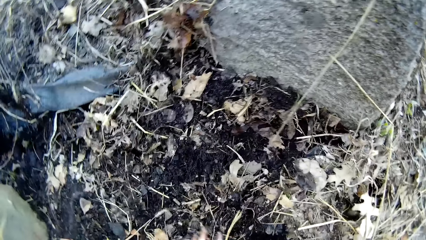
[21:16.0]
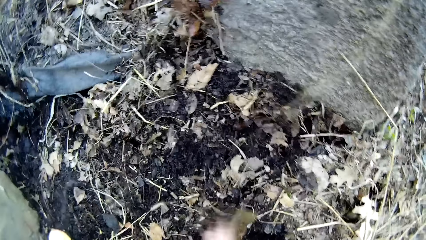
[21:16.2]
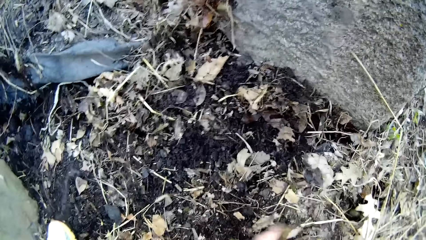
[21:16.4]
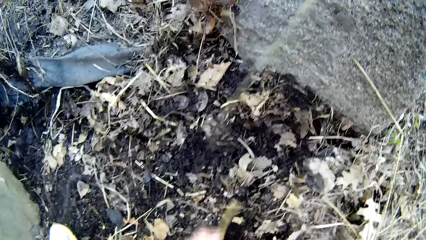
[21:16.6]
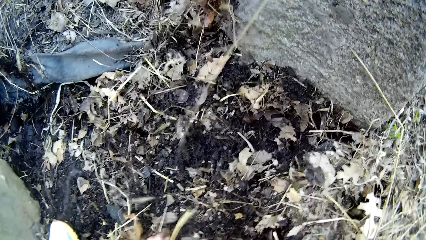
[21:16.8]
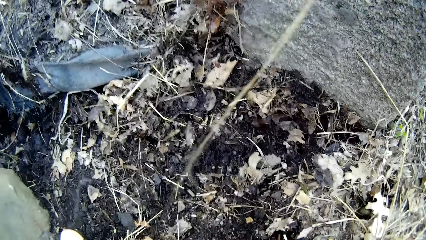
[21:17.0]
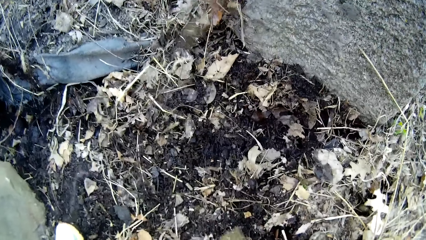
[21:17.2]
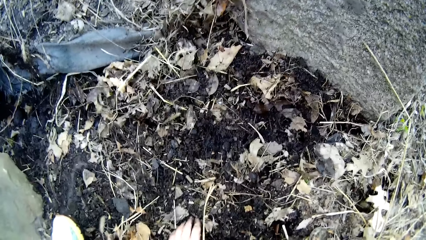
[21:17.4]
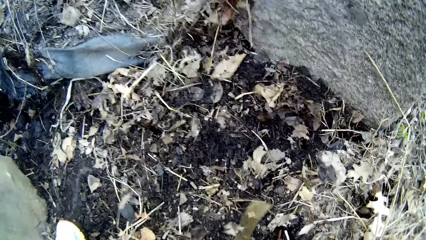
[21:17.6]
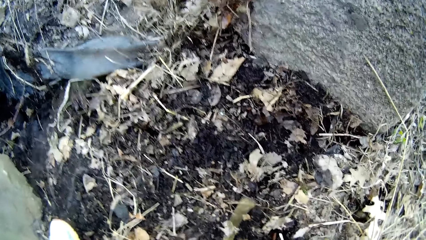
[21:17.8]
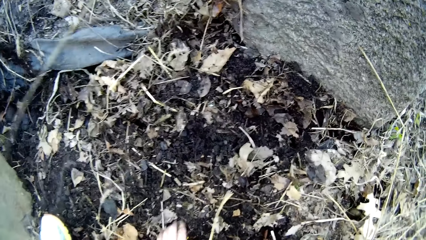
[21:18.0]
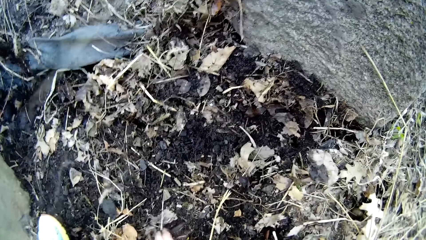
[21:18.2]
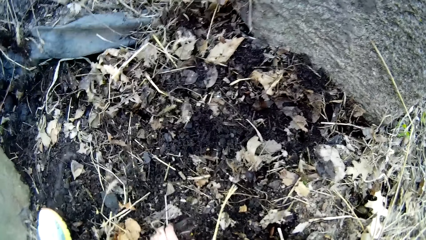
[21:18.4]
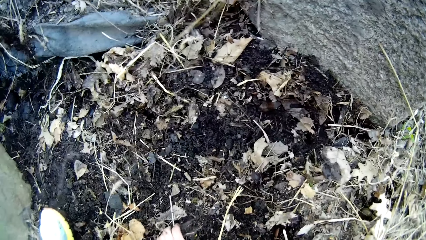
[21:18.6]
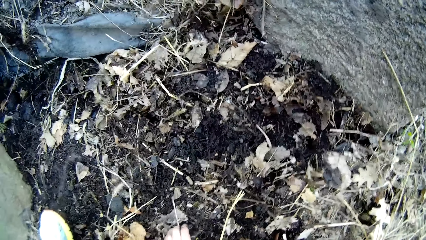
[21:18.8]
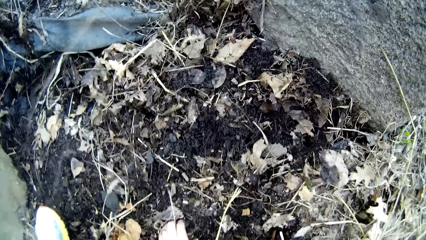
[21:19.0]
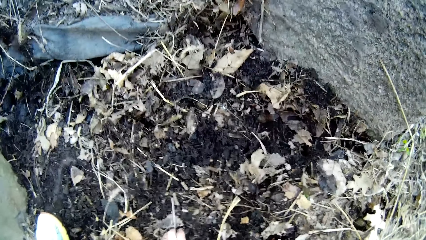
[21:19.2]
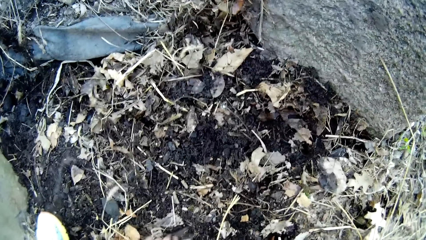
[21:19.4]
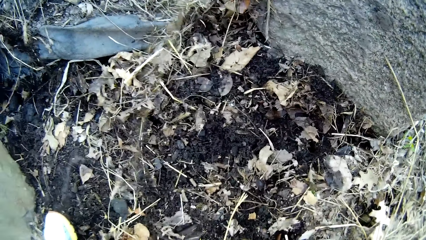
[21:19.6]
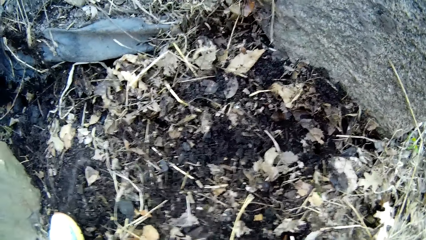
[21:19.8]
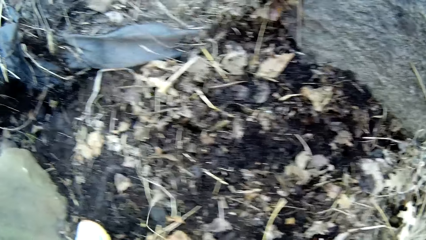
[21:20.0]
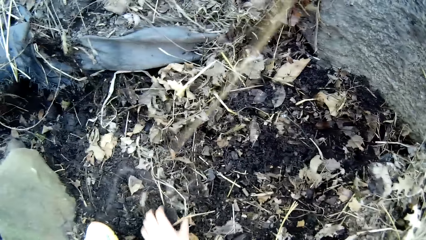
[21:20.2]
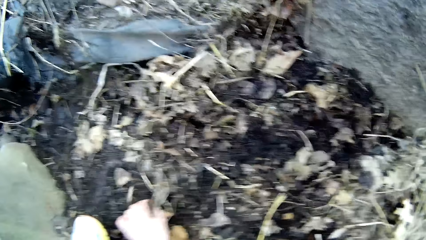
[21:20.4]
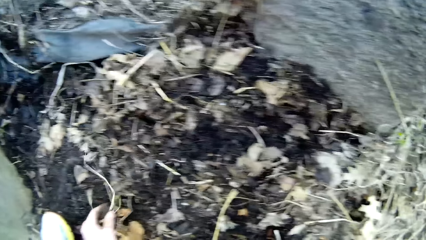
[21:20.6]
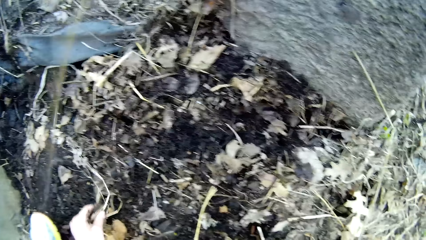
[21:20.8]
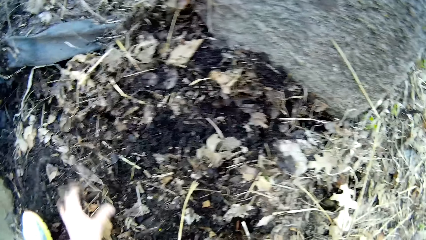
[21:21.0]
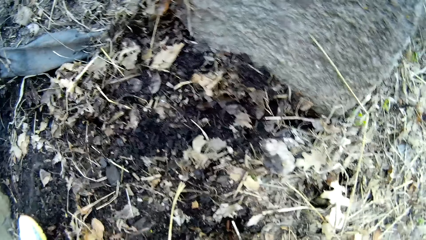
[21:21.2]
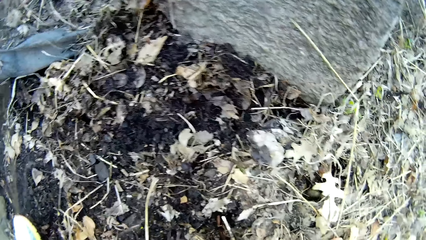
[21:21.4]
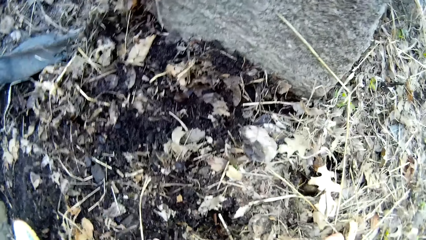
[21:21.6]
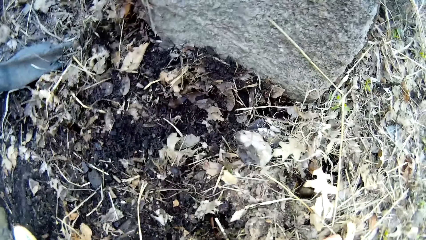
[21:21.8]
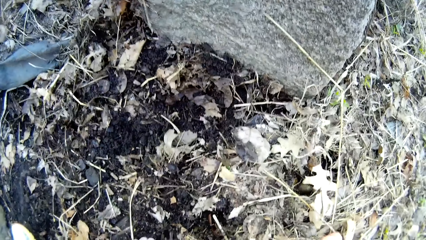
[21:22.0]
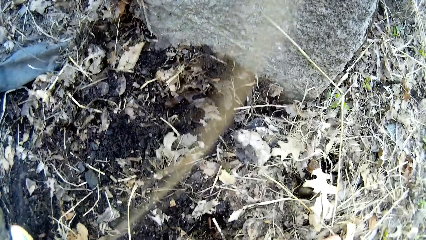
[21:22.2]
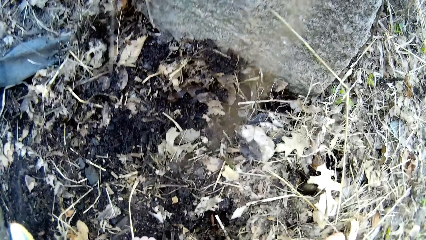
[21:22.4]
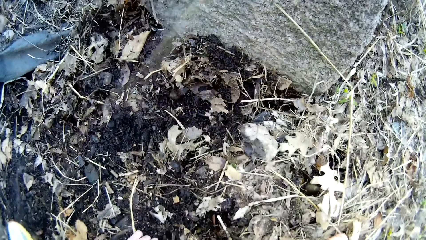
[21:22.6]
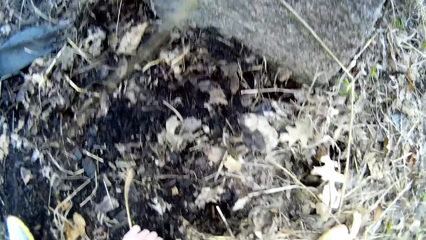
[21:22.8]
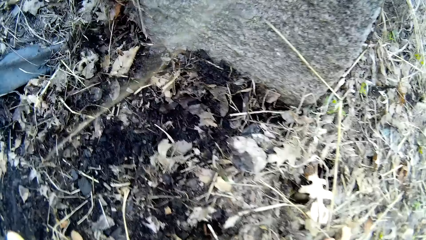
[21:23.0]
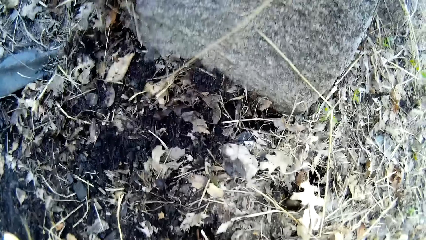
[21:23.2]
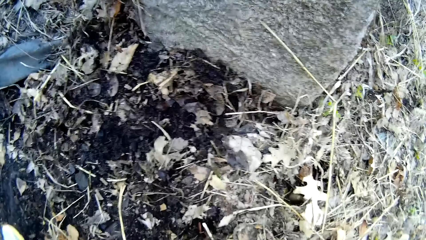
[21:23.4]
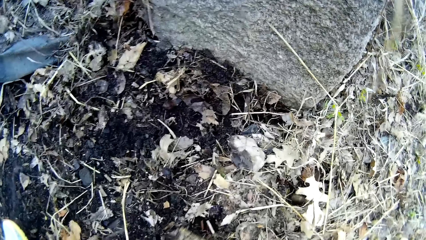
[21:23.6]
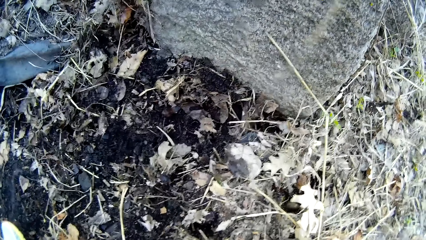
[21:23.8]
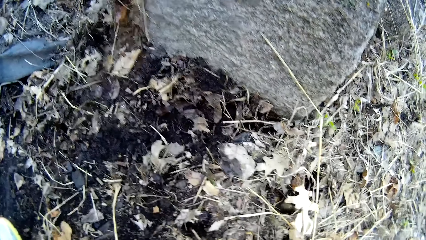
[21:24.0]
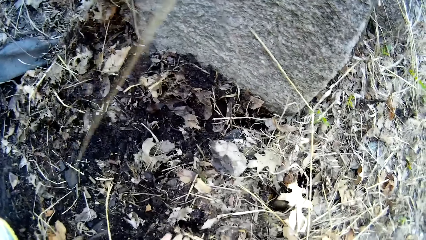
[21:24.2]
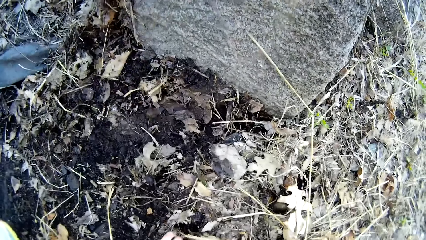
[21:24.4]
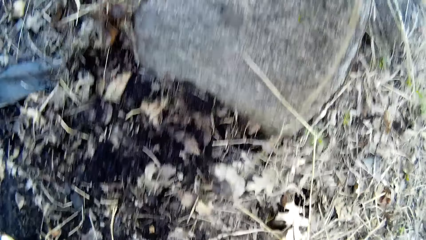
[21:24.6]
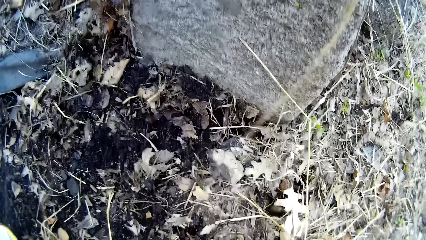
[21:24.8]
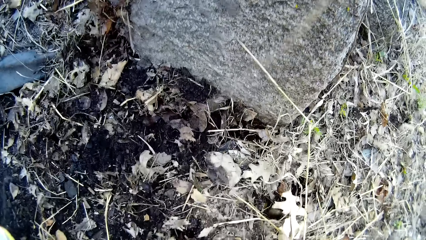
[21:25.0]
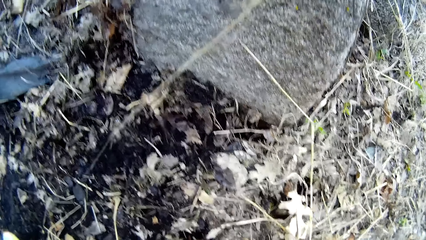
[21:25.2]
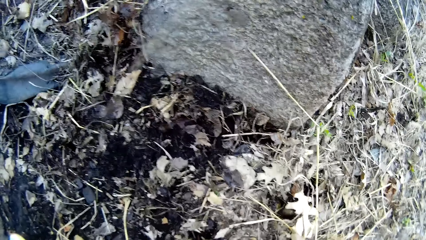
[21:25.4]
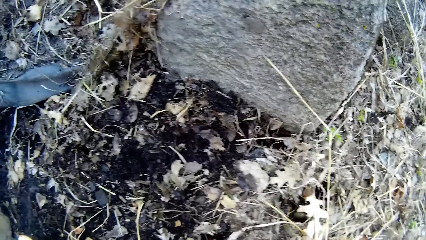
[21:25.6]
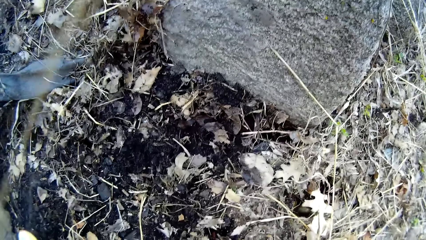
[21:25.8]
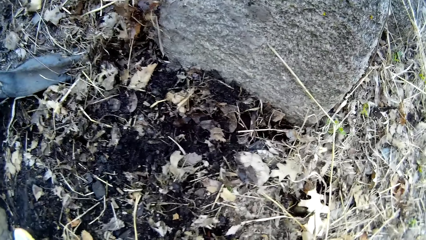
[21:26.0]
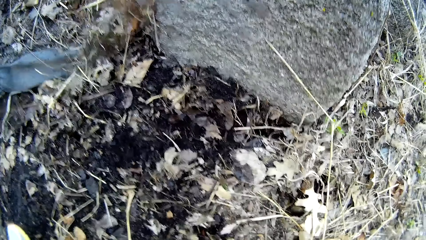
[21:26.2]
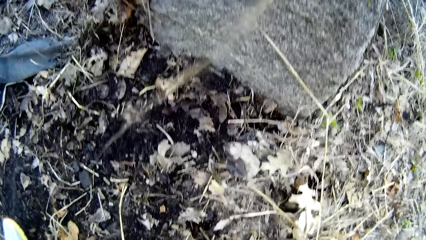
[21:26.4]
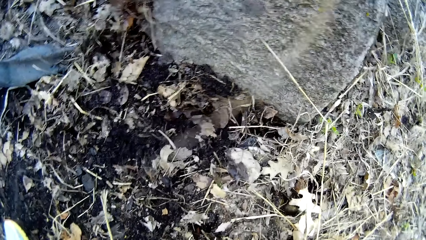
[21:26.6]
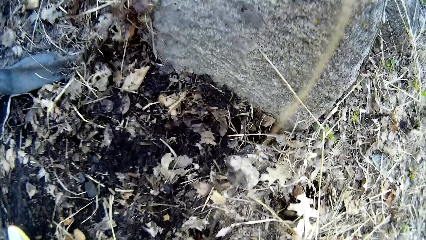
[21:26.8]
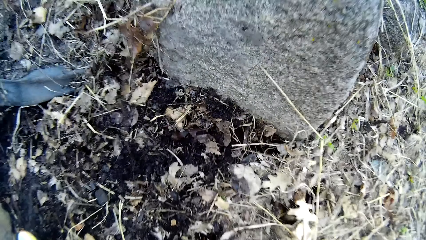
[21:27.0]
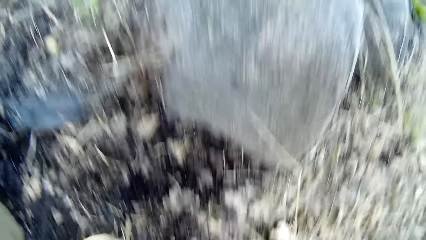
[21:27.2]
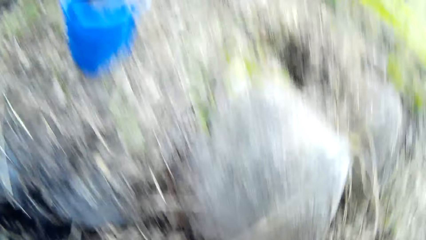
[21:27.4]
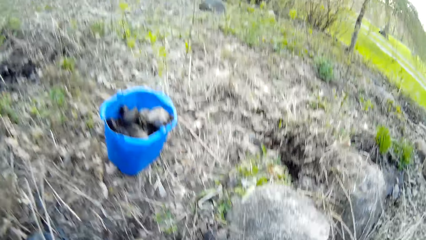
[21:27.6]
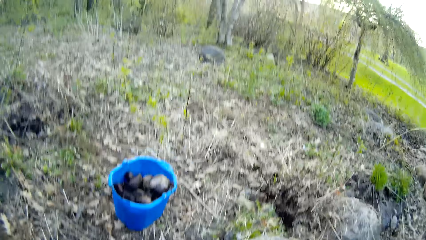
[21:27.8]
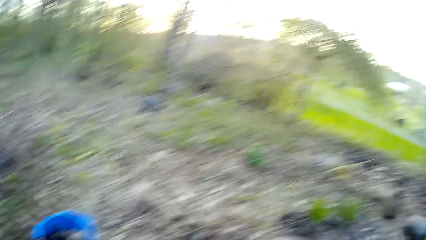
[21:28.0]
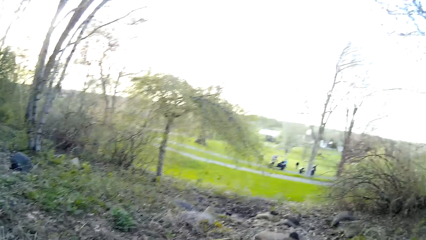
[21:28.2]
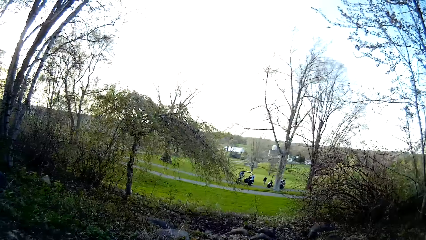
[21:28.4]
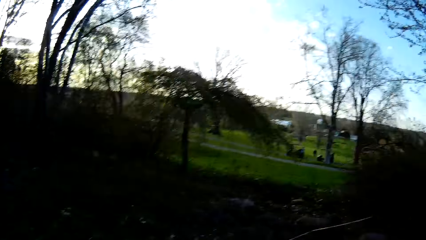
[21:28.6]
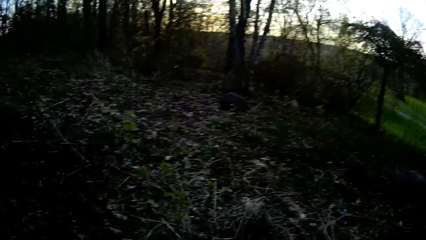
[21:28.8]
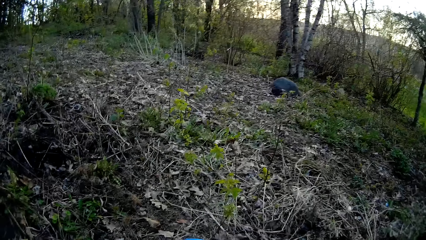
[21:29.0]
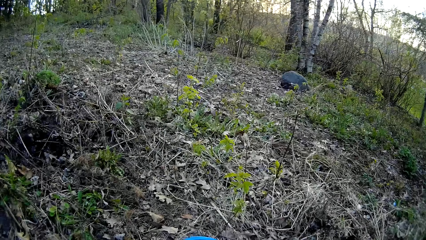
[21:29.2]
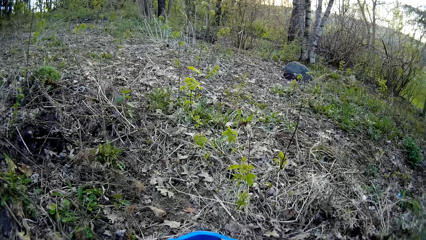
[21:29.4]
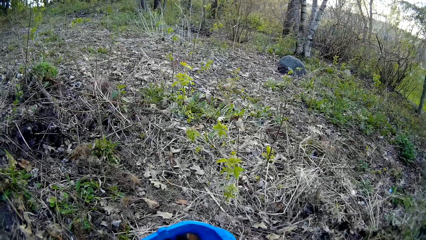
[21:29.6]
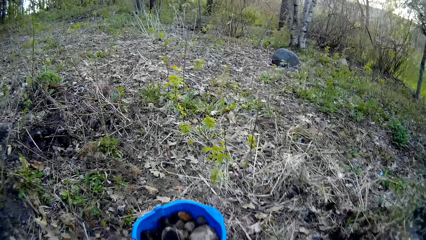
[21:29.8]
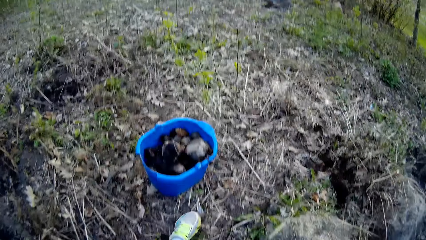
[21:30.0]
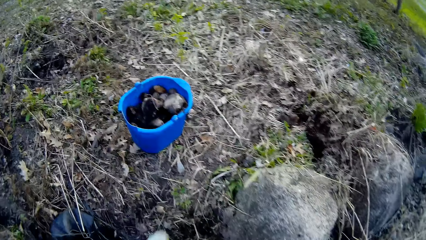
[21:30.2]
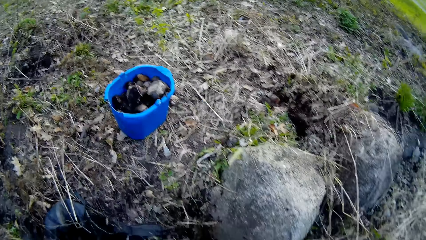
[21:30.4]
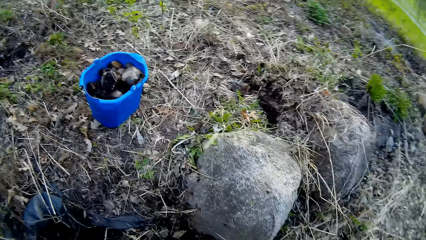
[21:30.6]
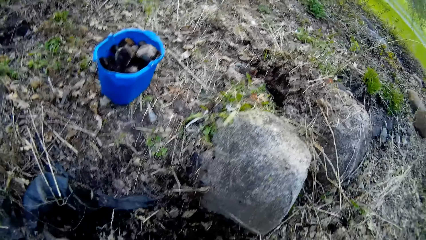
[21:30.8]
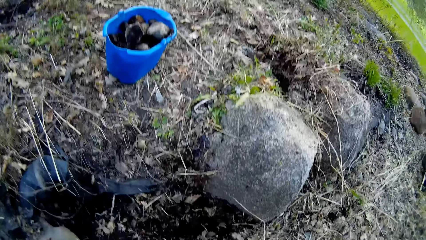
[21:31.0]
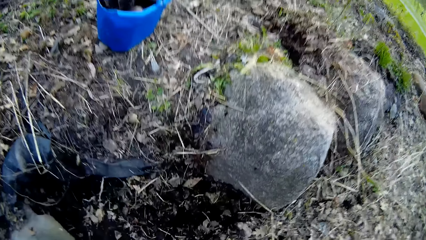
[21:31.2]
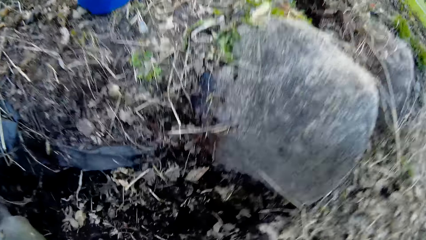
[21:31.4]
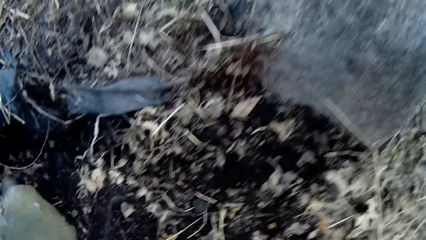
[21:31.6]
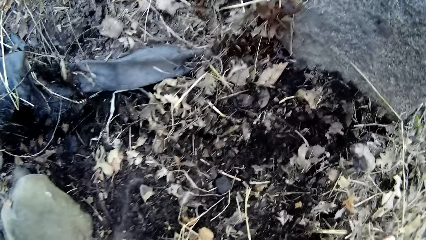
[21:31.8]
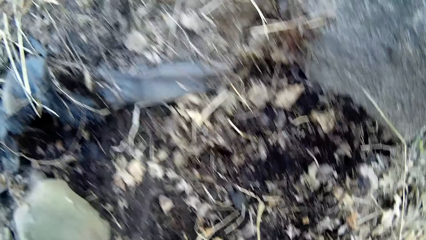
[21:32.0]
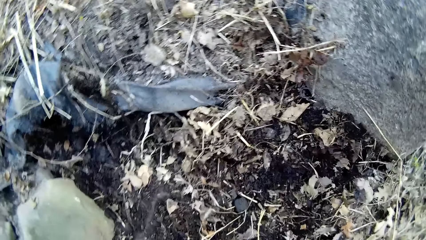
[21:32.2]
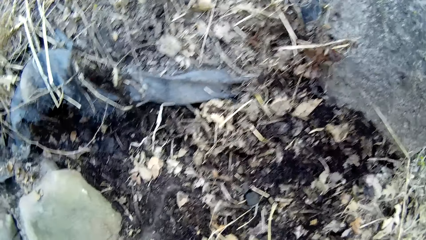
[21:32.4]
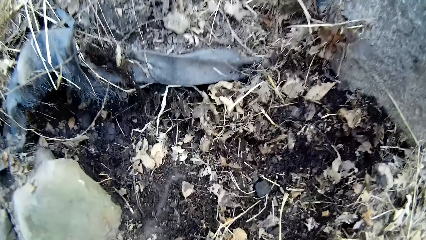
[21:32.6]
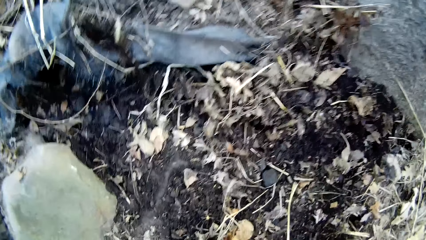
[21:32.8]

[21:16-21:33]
The camera wearer picks stones. They drop the rocks into the bucket with both hands.
